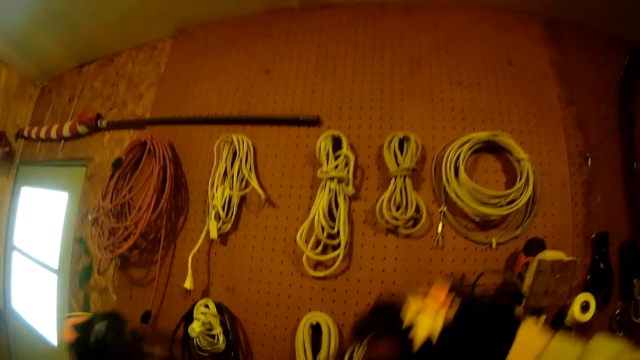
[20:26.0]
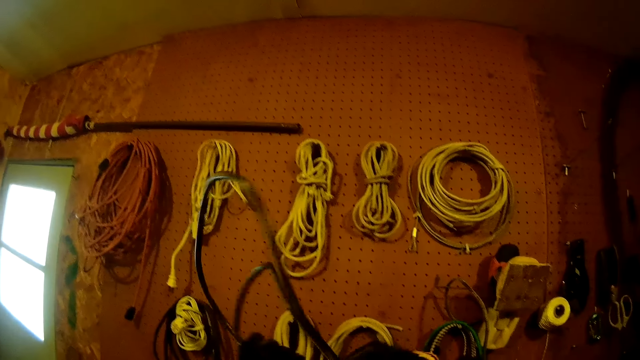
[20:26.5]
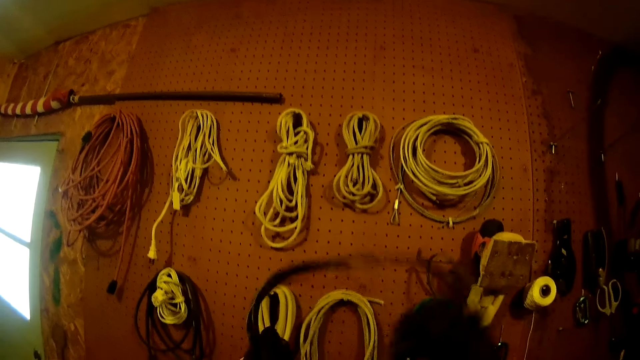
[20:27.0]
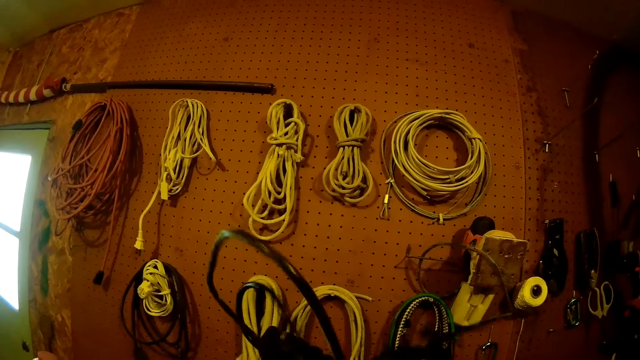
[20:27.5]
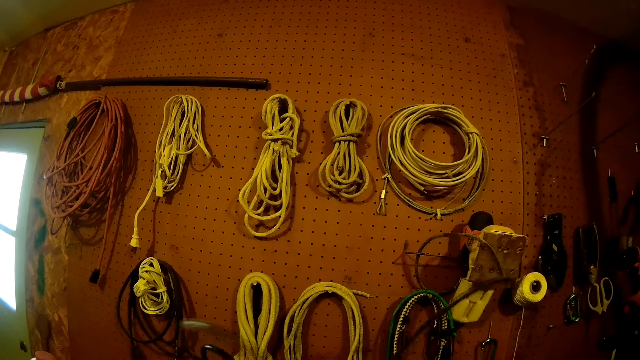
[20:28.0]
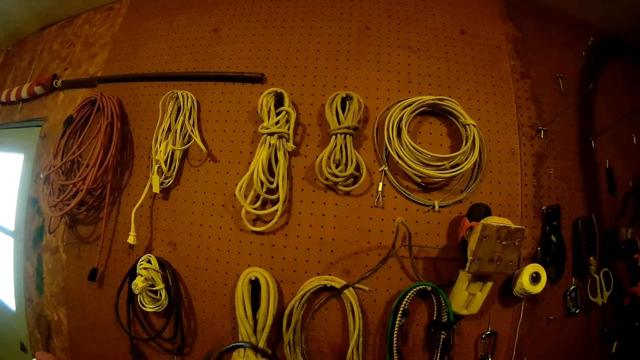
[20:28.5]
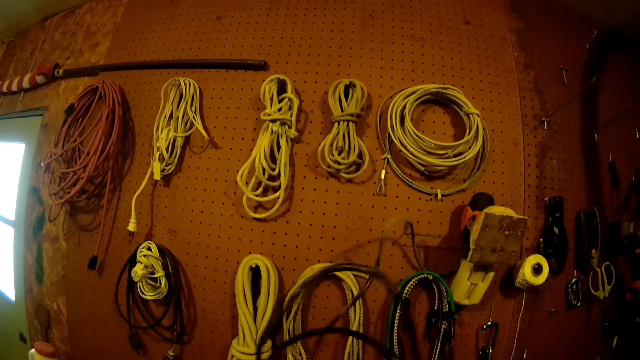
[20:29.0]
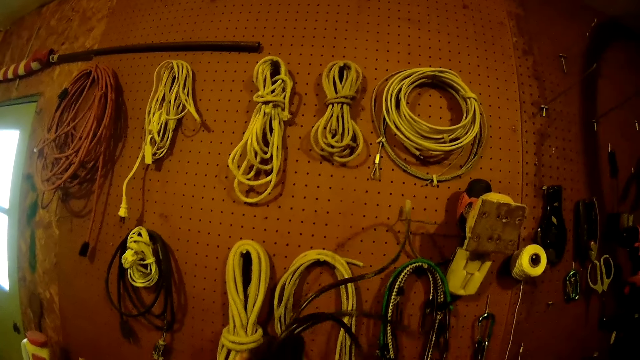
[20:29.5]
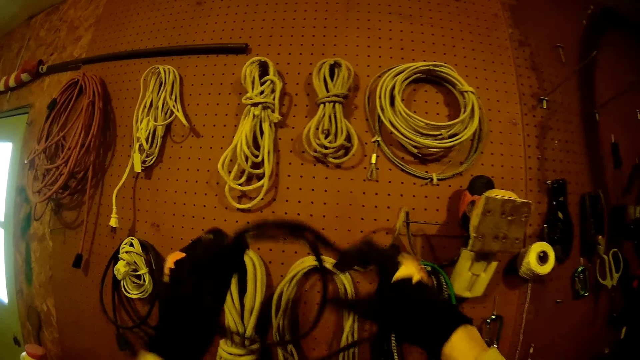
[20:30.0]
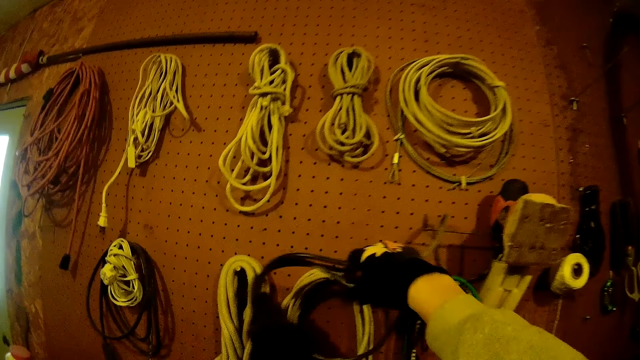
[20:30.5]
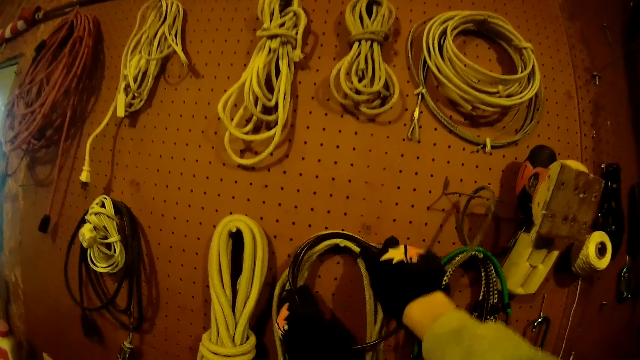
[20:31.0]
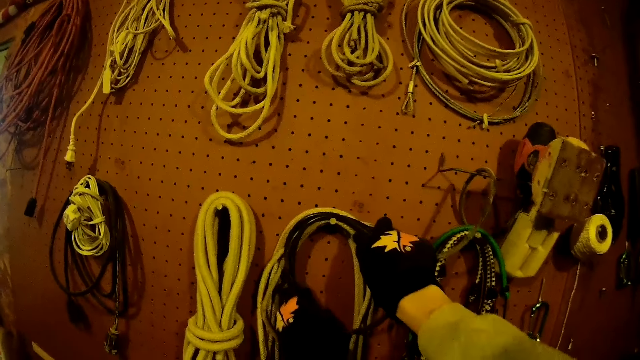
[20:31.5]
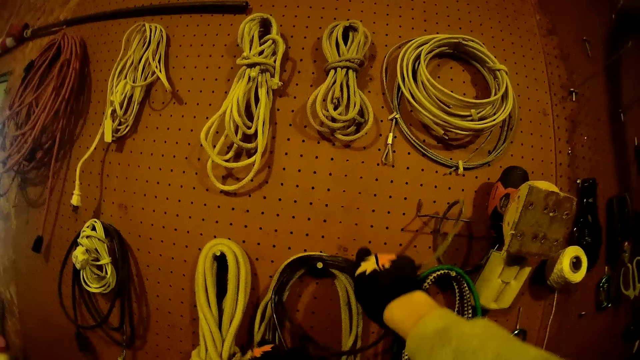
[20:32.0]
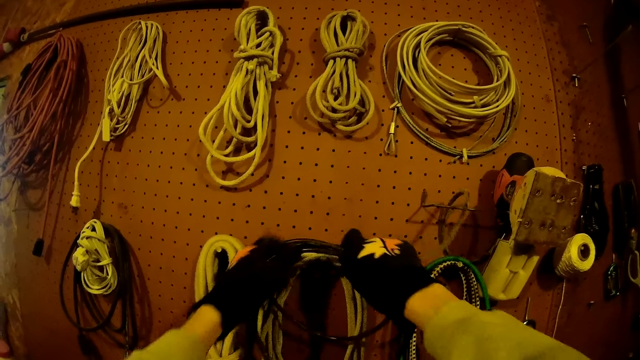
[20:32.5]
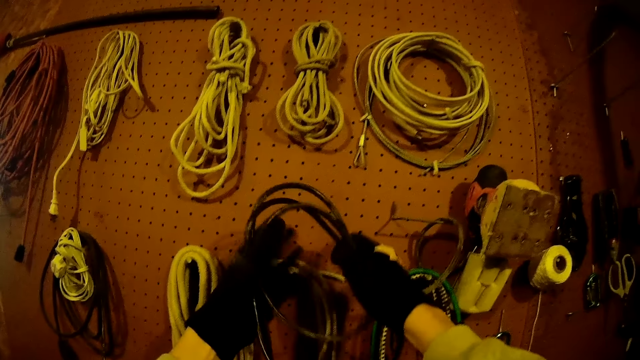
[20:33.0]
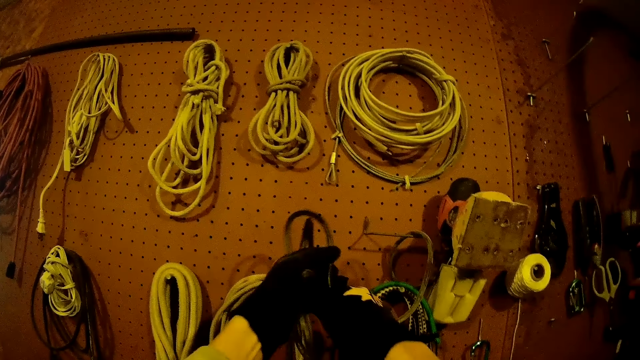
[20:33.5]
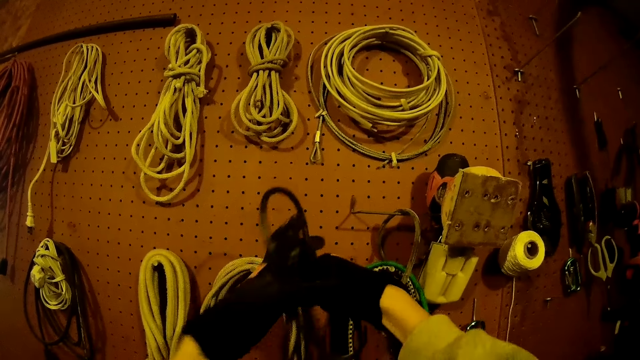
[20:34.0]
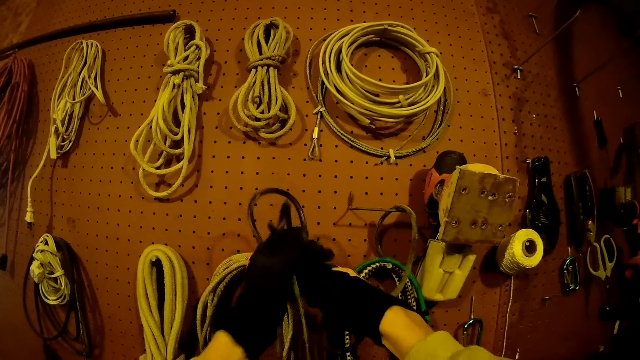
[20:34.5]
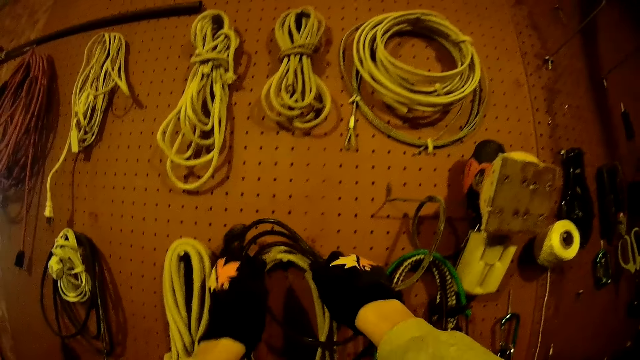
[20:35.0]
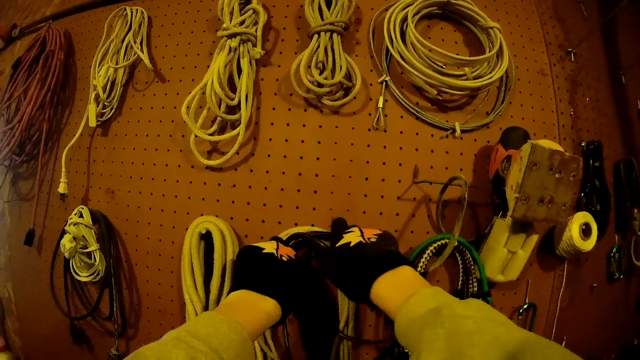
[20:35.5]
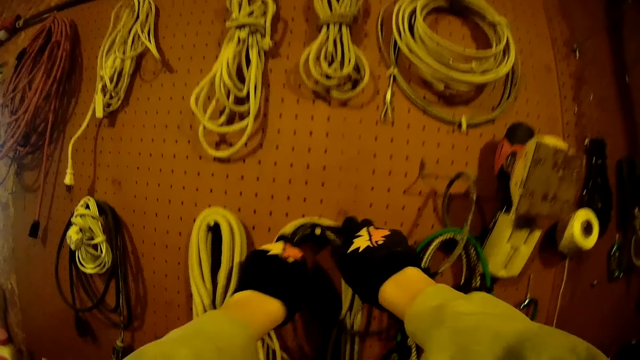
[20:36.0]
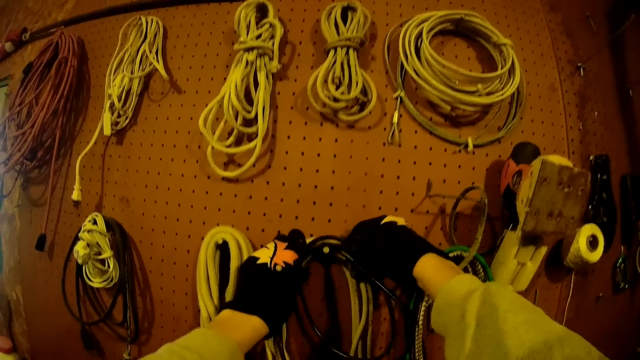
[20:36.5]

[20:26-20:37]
The camera wearer hangs the cable on a hook.

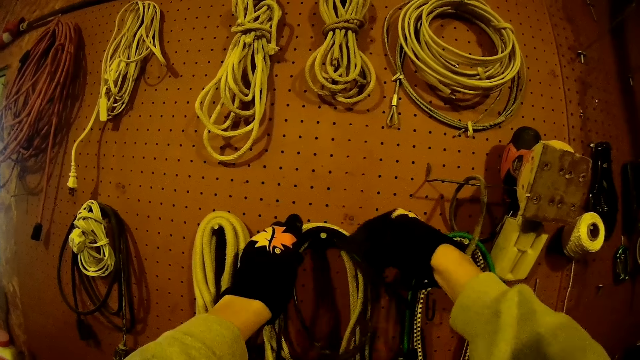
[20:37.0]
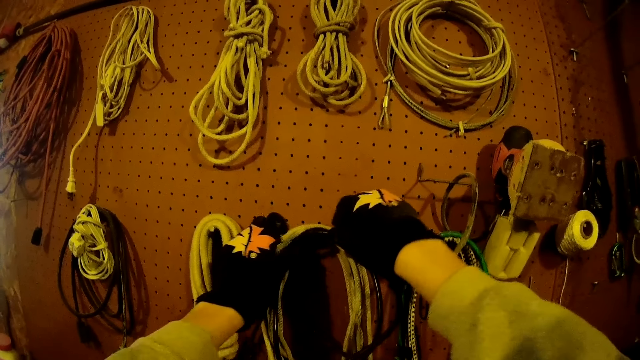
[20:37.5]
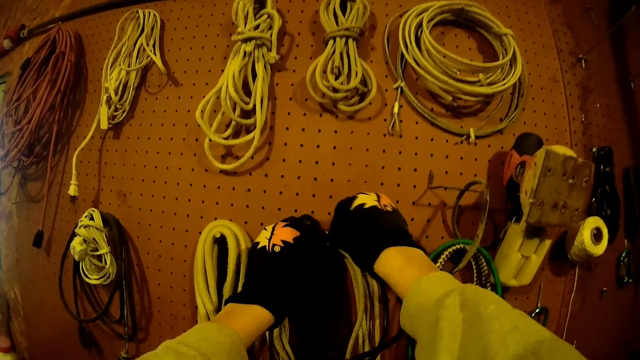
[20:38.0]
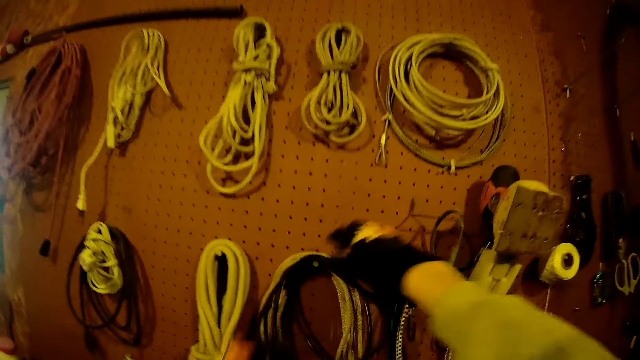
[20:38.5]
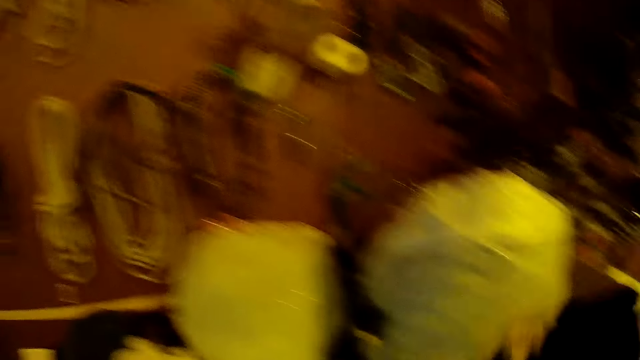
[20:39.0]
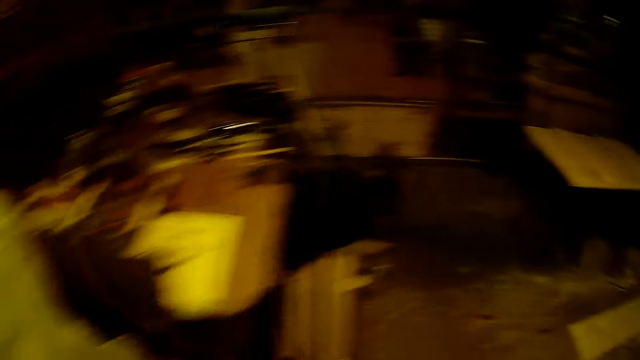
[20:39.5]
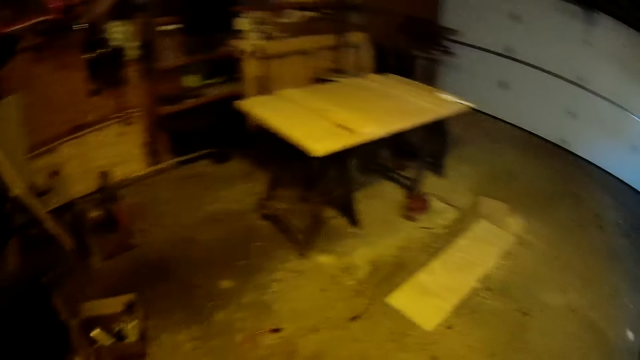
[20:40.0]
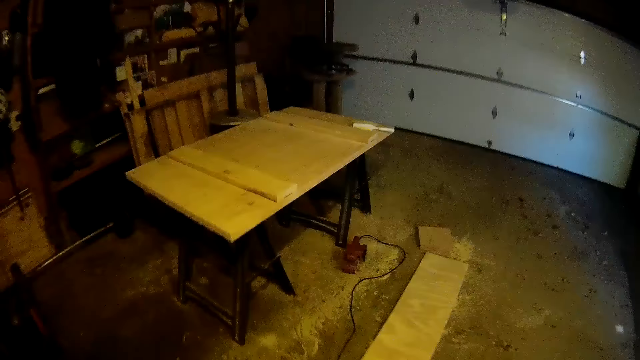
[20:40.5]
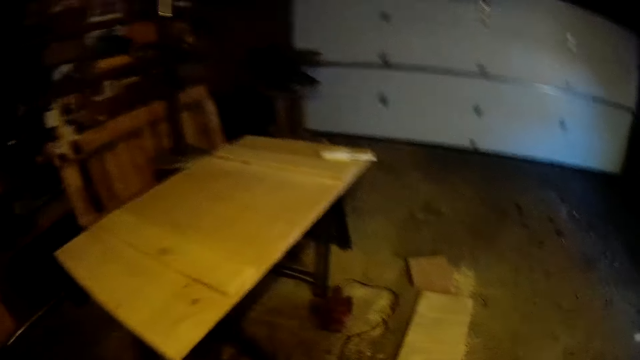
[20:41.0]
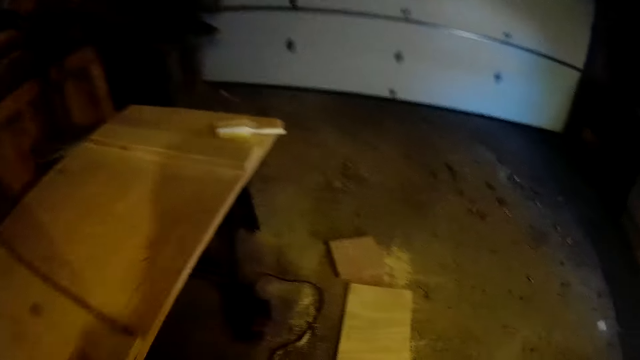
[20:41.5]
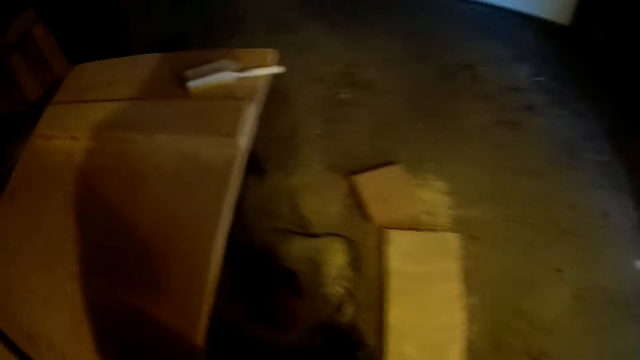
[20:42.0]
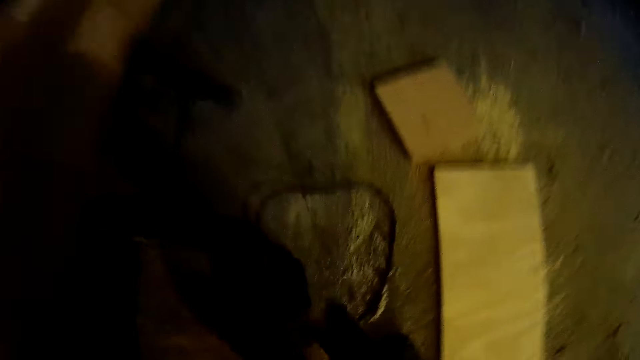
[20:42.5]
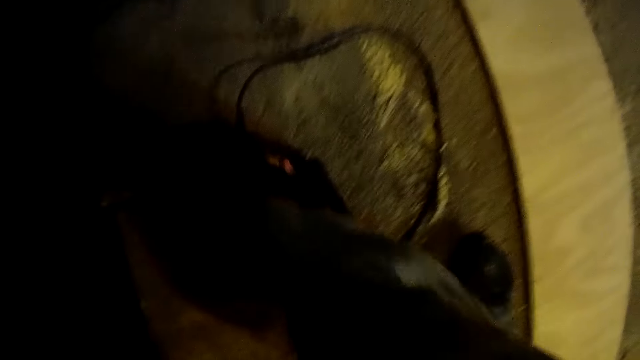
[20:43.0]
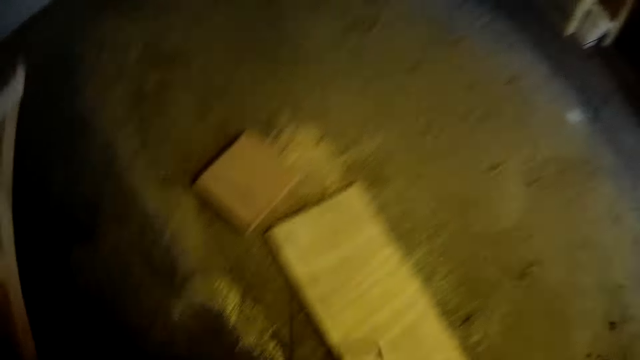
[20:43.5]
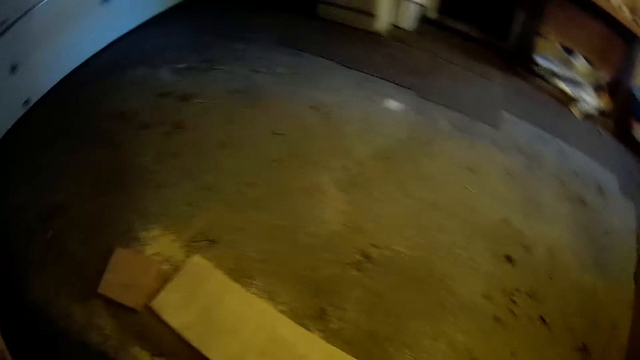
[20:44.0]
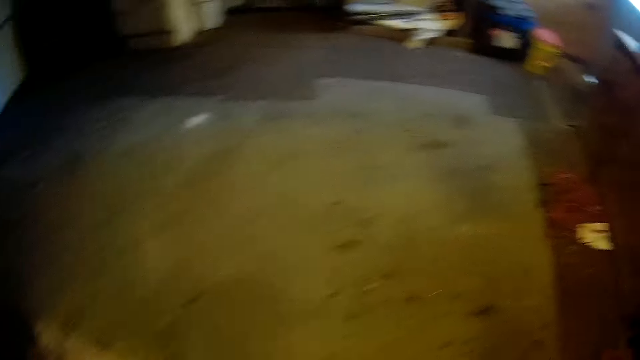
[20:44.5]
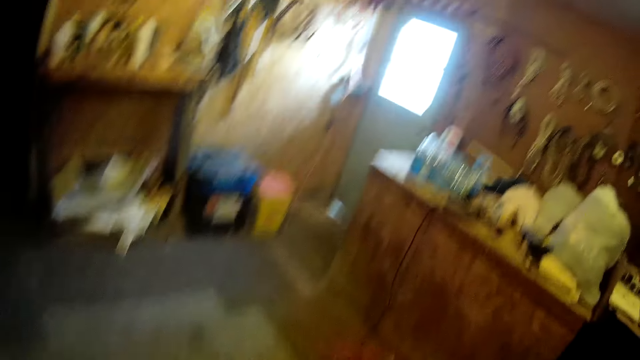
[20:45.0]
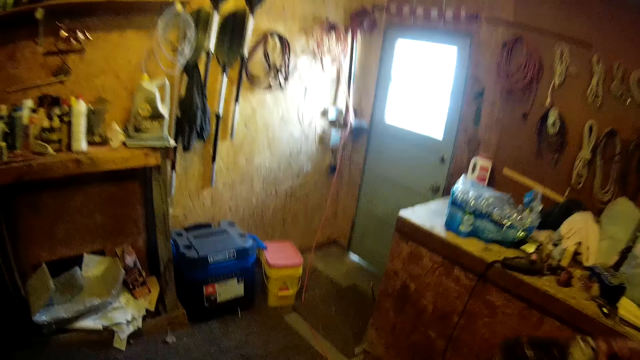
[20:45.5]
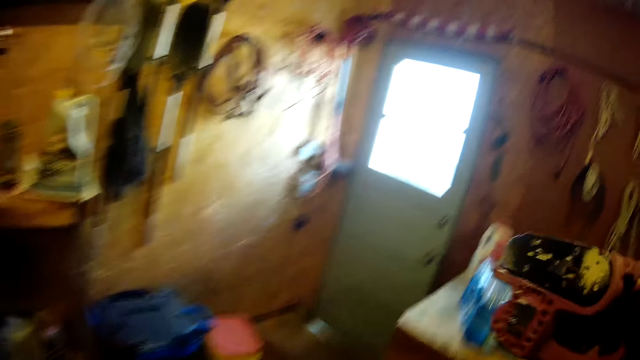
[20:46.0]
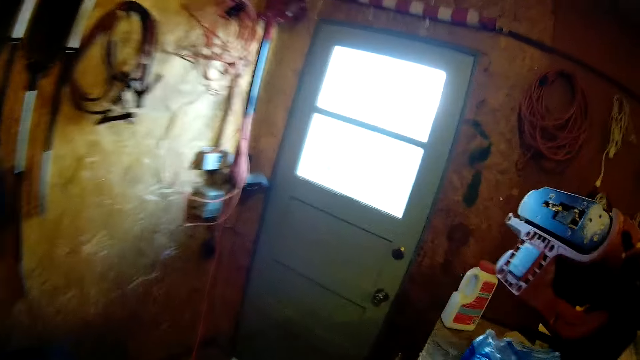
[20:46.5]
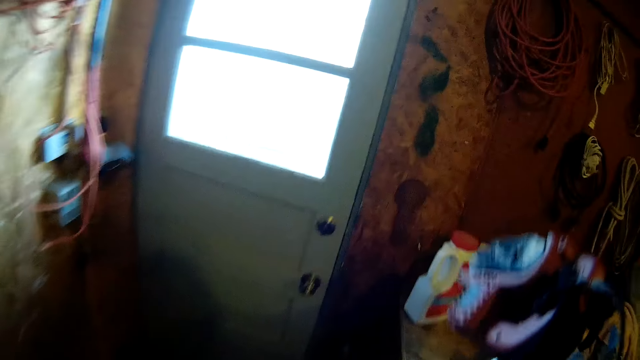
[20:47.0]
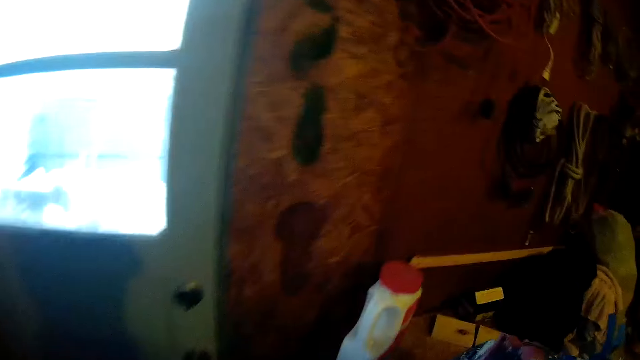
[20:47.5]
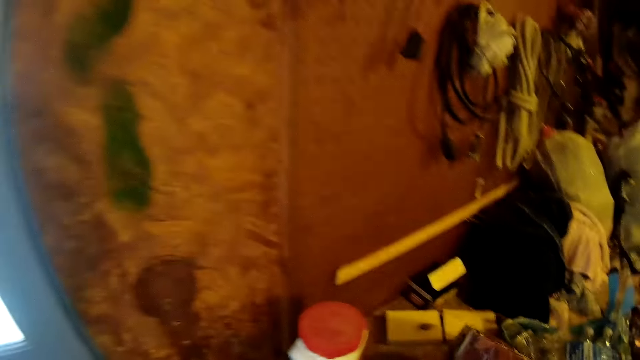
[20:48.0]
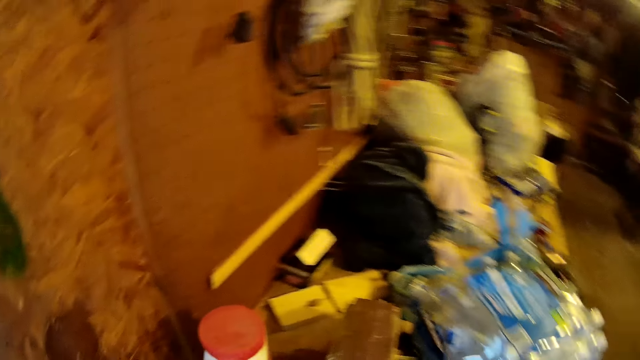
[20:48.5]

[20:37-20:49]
The camera wearer walks around the workshop. They pick up a wood planer or sander from the floor. They walk around the workshop. They place the sander on top of the table.
